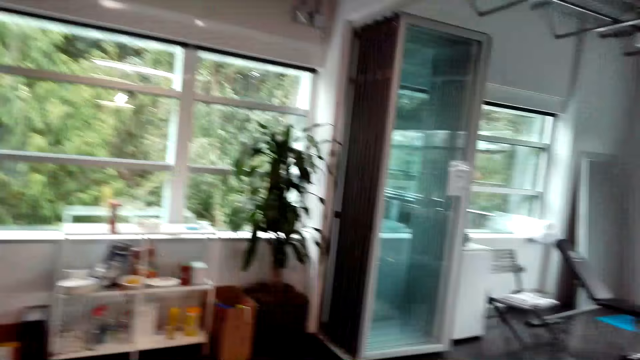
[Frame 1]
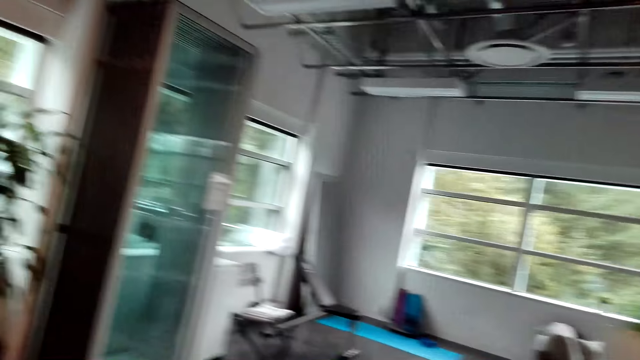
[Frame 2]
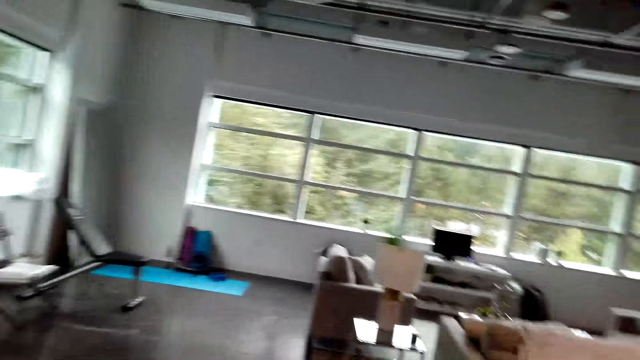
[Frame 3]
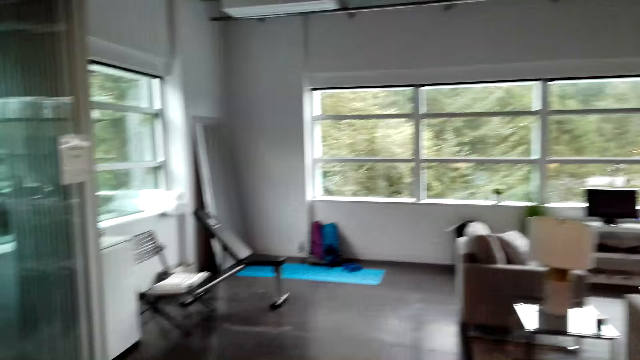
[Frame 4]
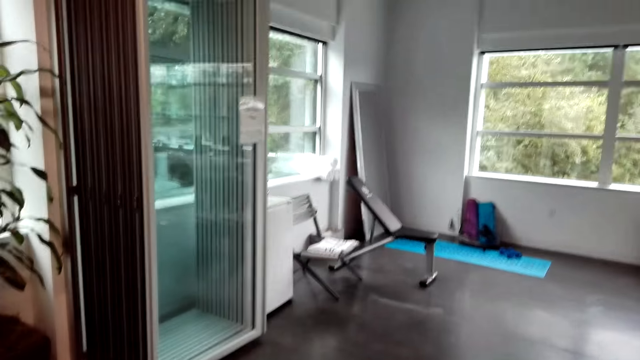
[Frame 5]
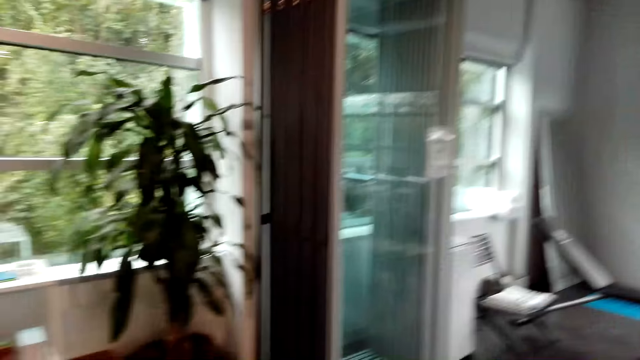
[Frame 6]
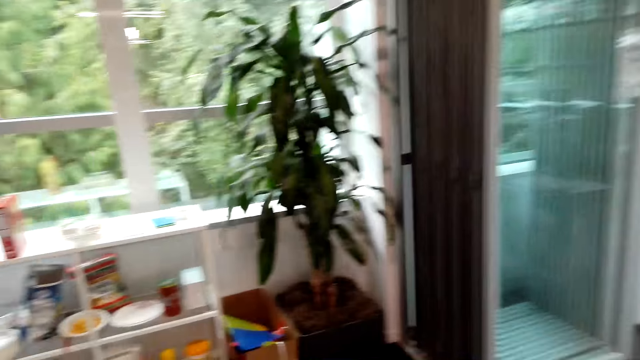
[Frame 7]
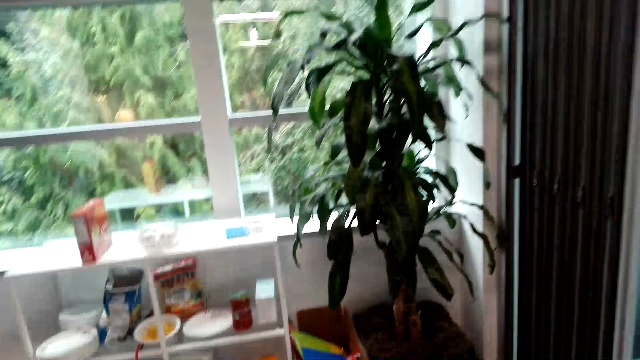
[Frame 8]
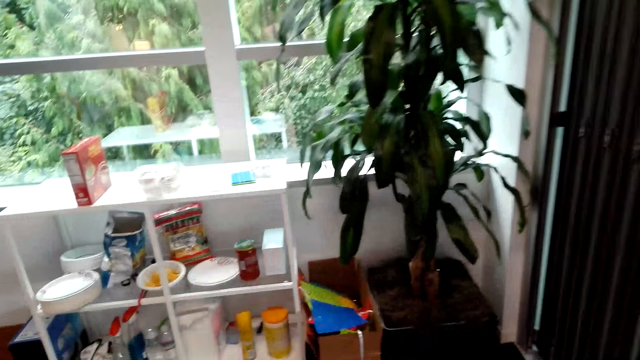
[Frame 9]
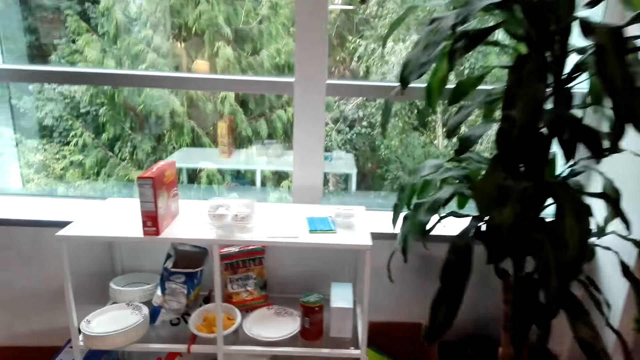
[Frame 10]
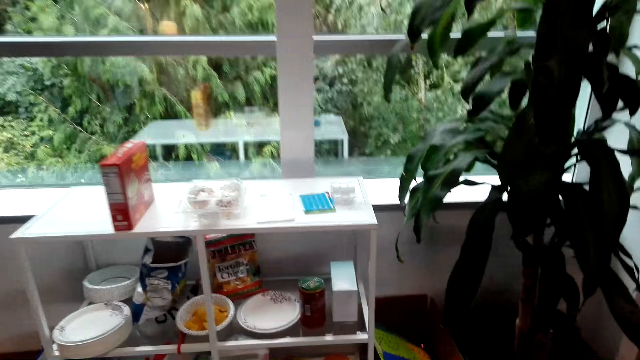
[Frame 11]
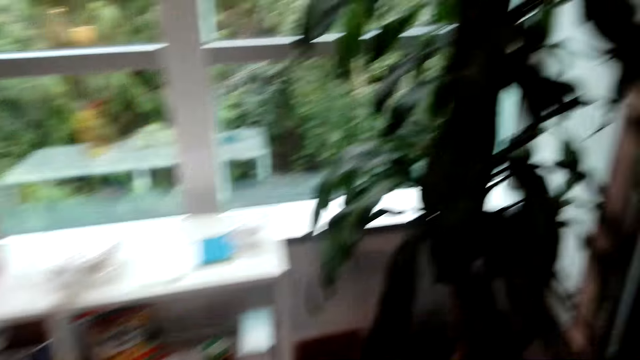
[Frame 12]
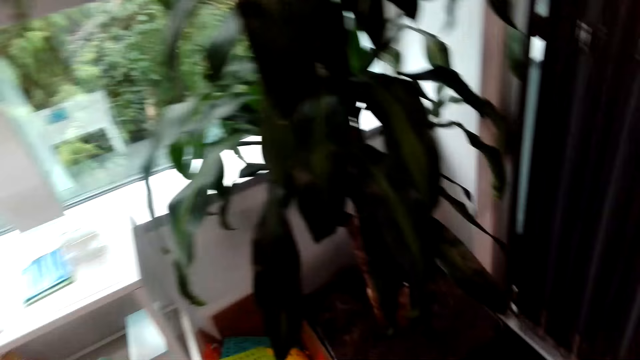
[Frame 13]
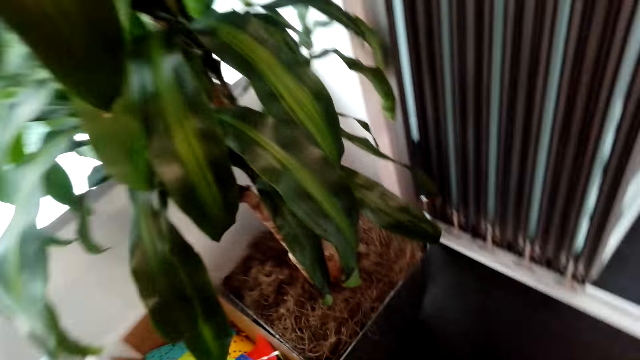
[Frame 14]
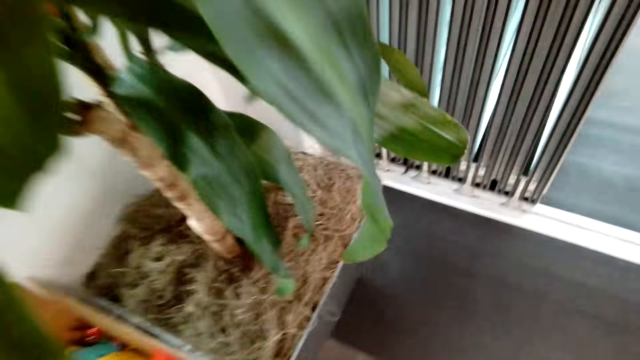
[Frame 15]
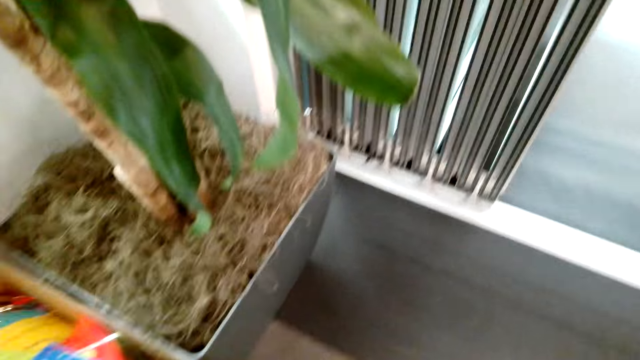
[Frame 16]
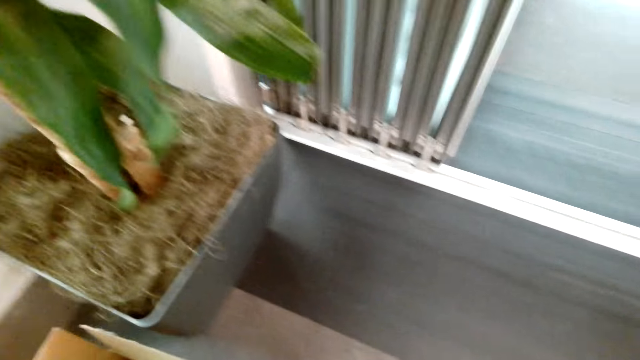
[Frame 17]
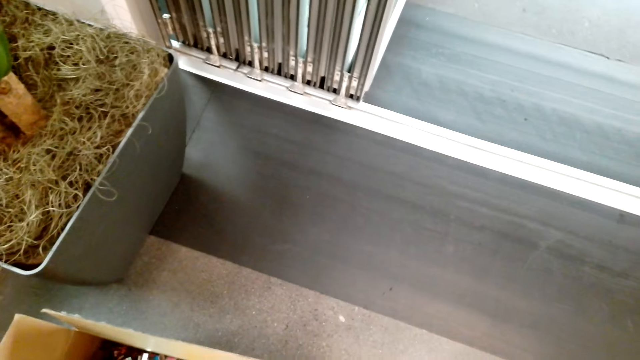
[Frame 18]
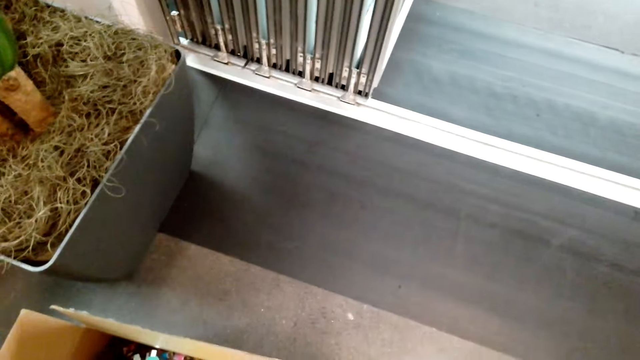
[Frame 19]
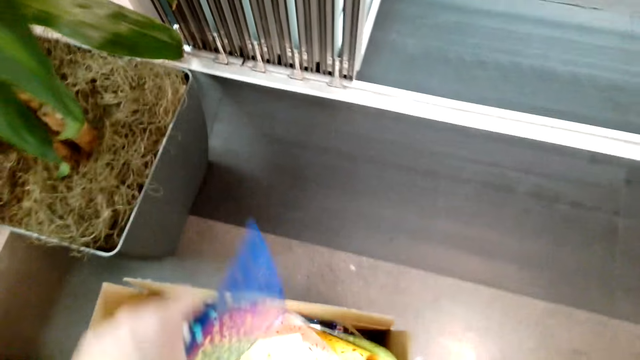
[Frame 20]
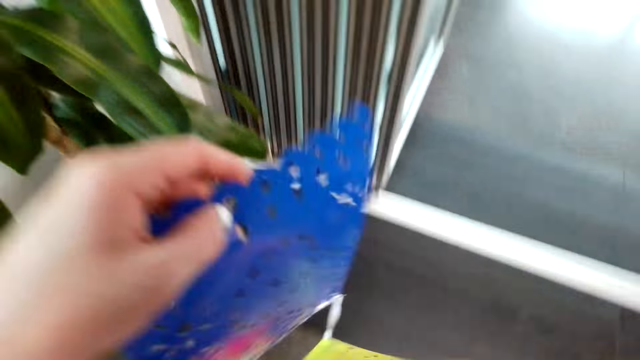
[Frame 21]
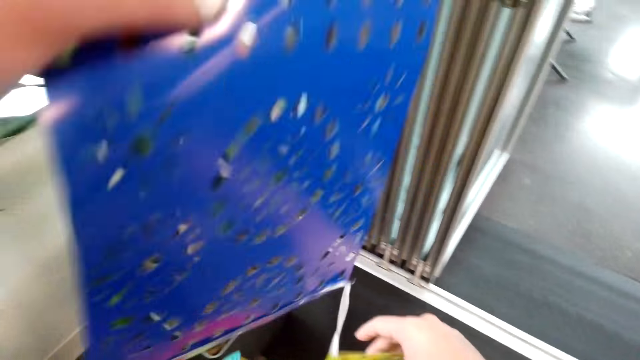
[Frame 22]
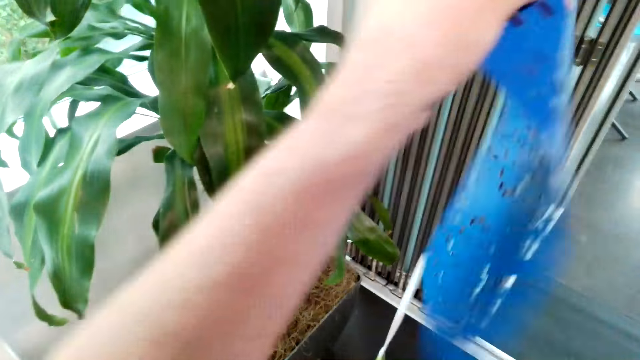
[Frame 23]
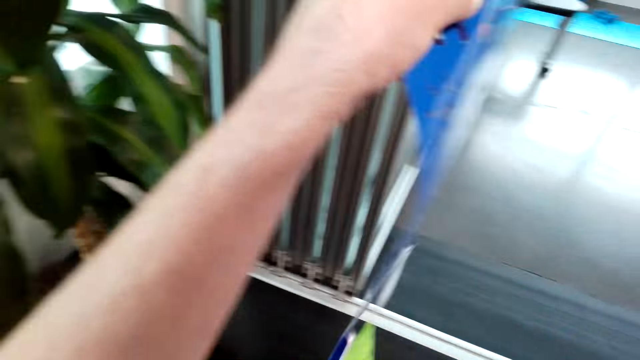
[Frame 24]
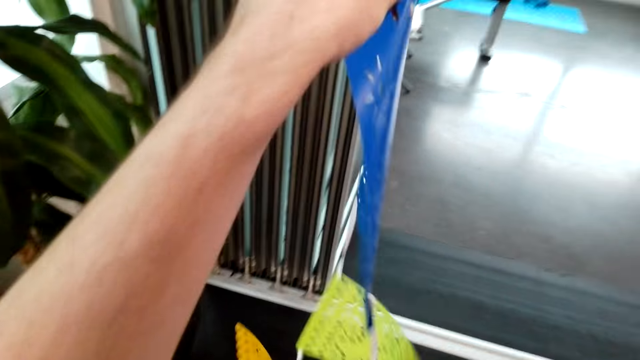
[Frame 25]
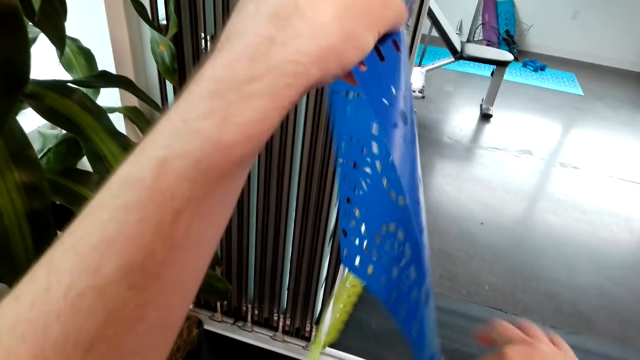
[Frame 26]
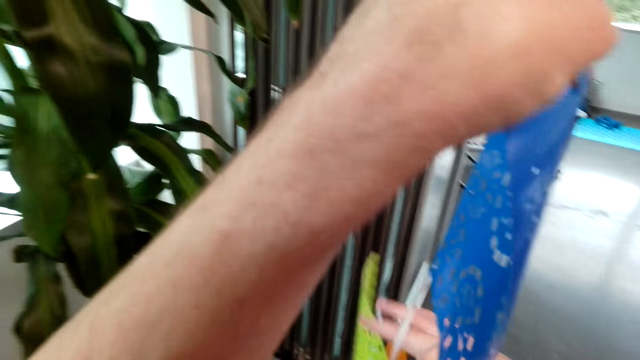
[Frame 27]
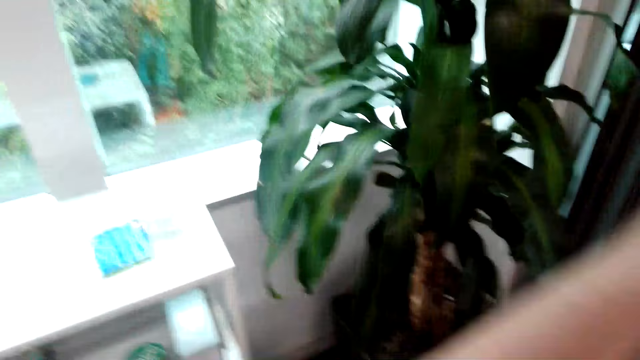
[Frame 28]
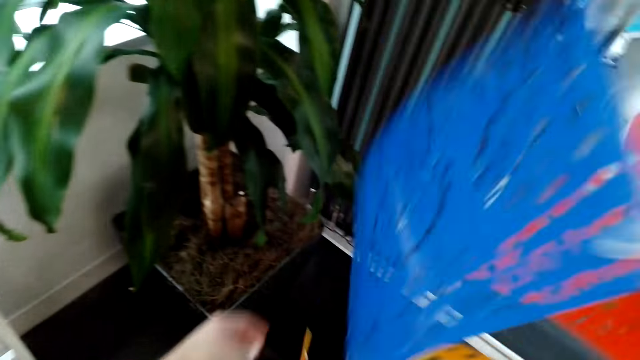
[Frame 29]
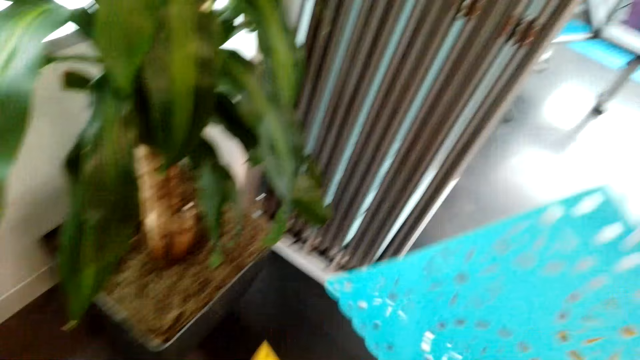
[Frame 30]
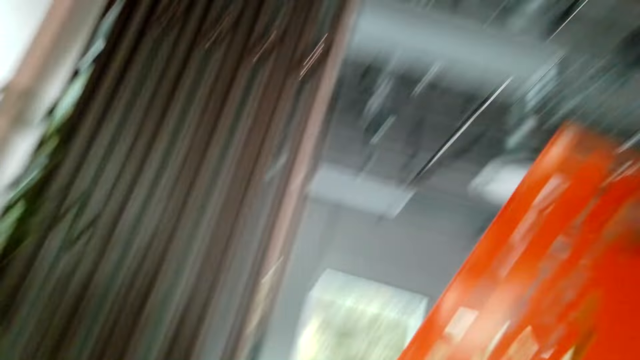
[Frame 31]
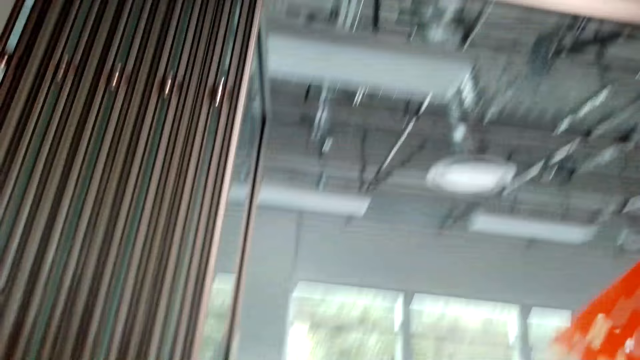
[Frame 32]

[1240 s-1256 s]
The camera wearer pulls a box and picks up a party banner.

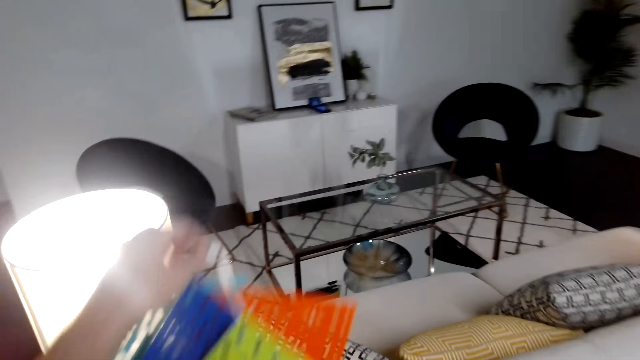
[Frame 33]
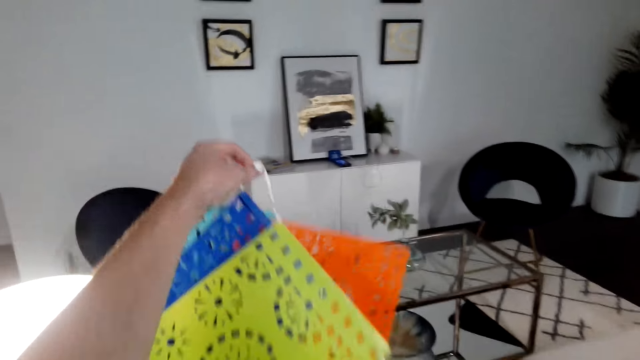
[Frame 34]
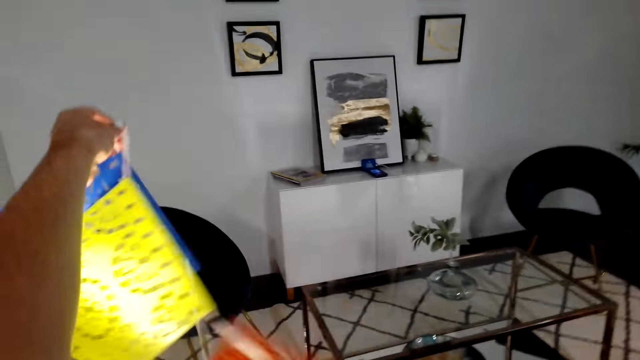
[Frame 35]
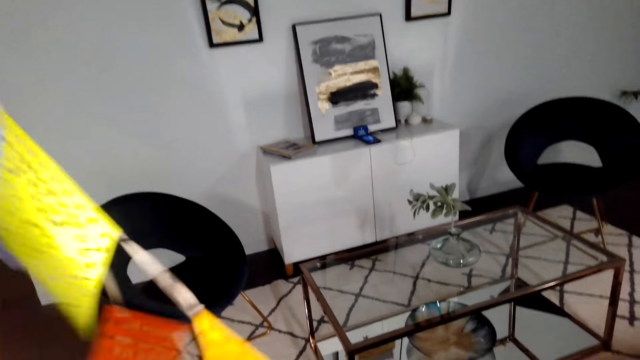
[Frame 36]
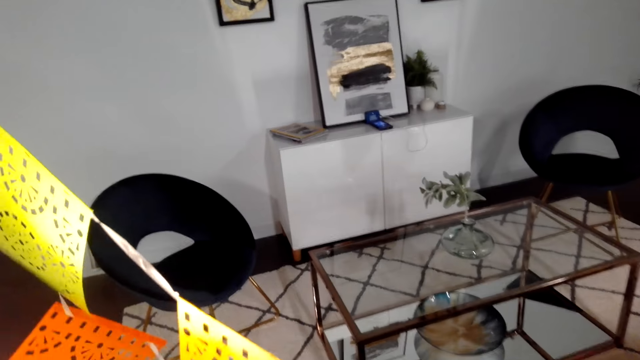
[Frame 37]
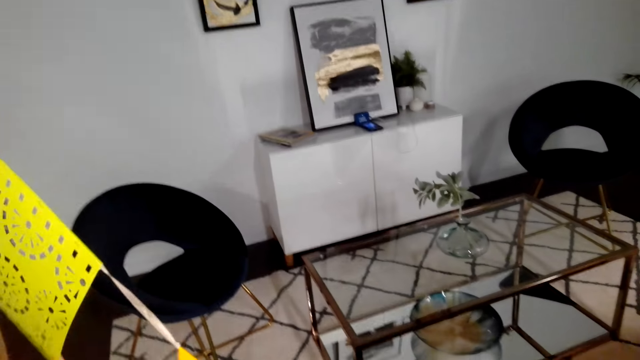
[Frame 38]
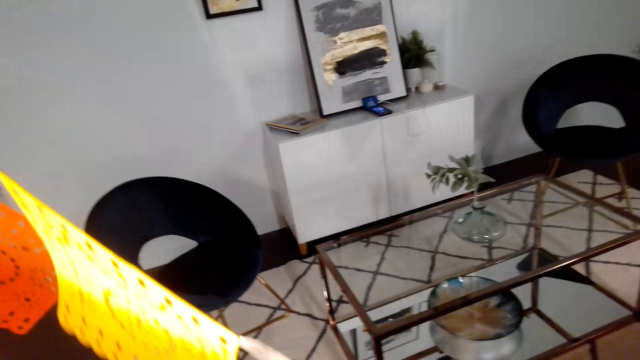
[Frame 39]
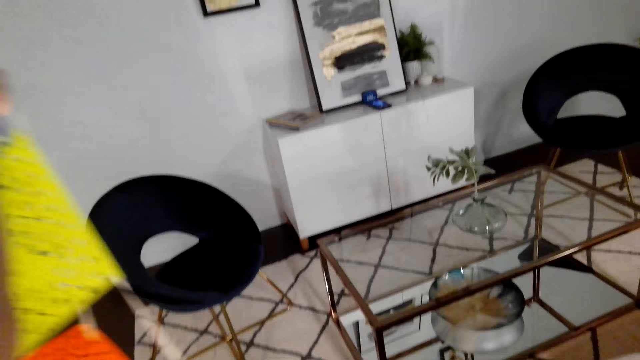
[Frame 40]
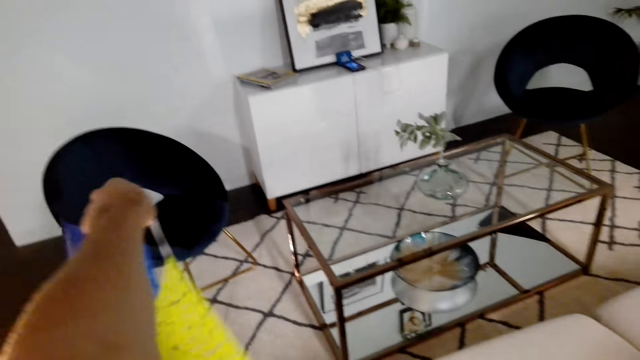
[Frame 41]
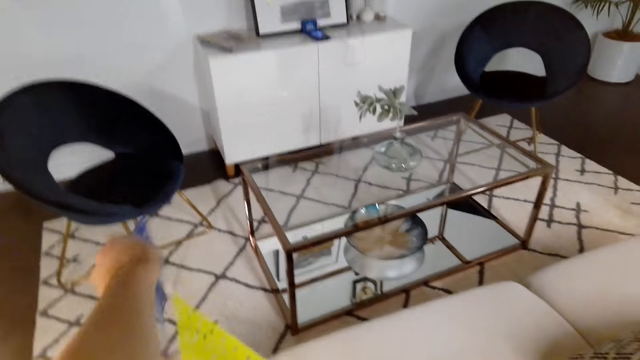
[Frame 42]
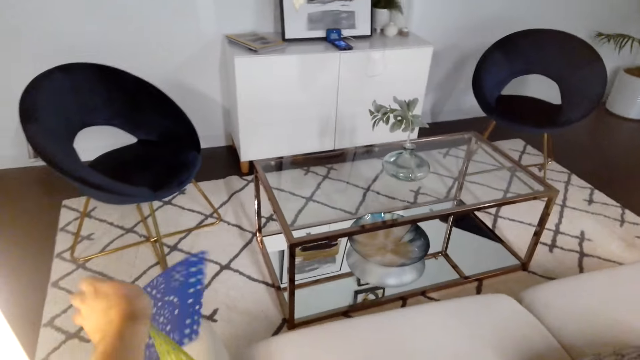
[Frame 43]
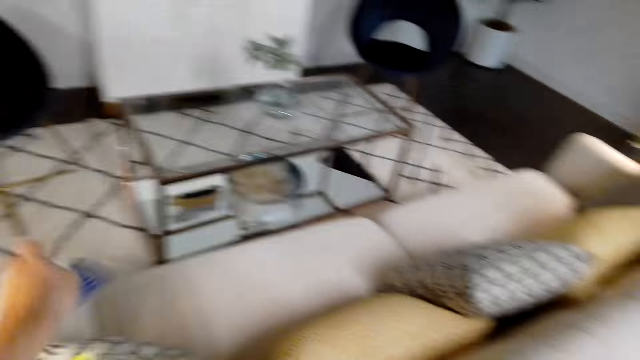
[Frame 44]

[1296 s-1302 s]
The camera wearer puts the party banner on the sofa. They decorate the house.
